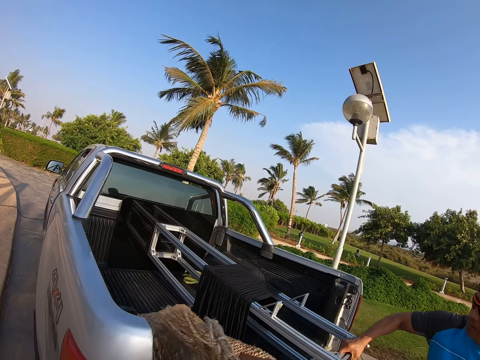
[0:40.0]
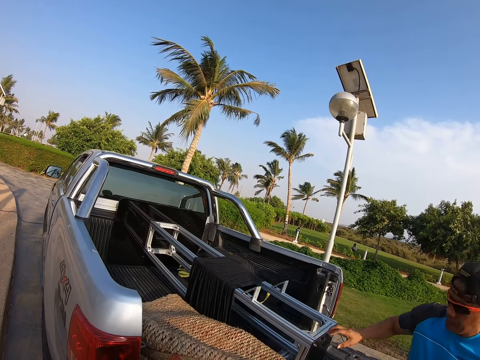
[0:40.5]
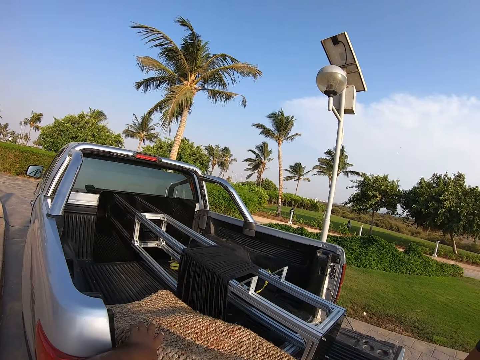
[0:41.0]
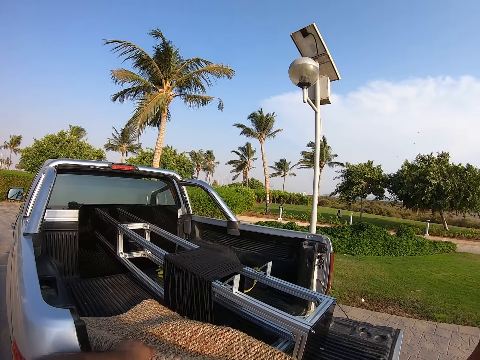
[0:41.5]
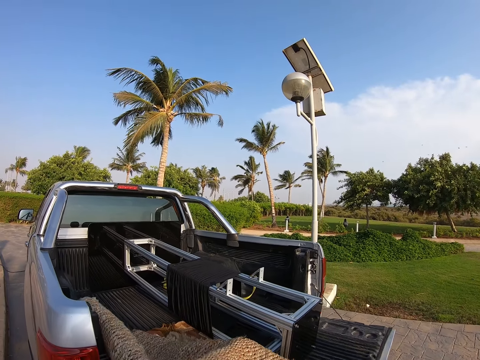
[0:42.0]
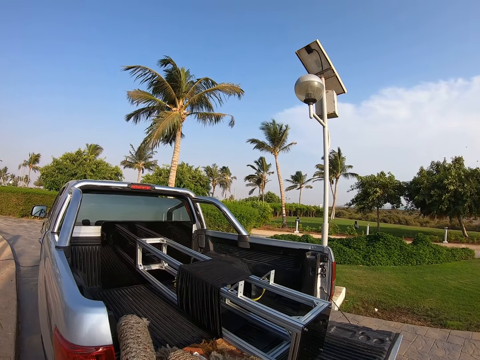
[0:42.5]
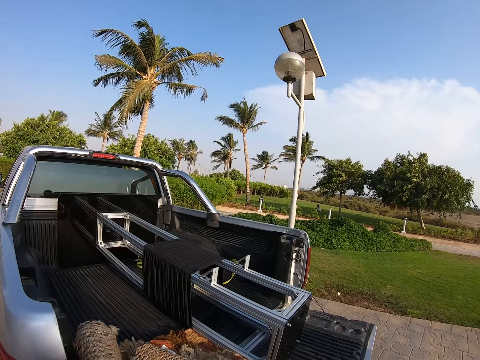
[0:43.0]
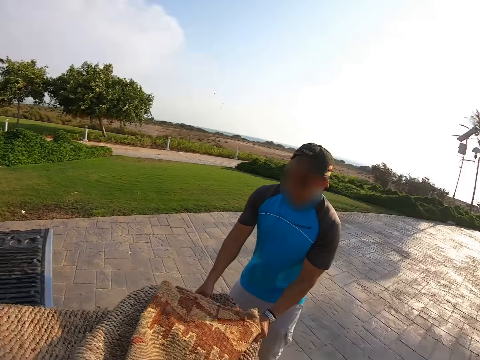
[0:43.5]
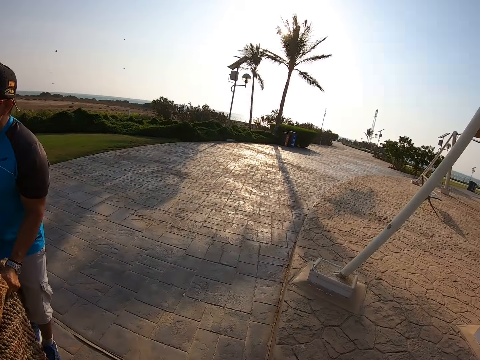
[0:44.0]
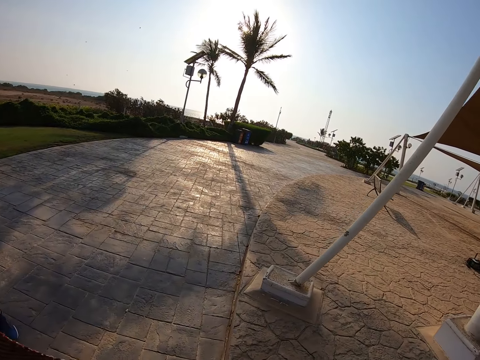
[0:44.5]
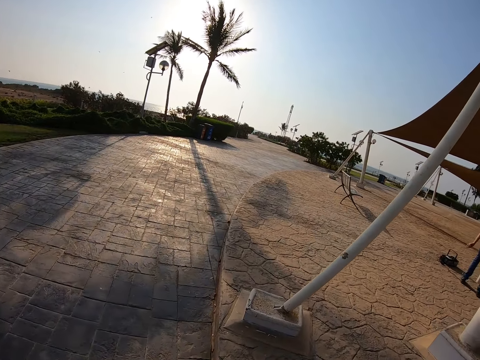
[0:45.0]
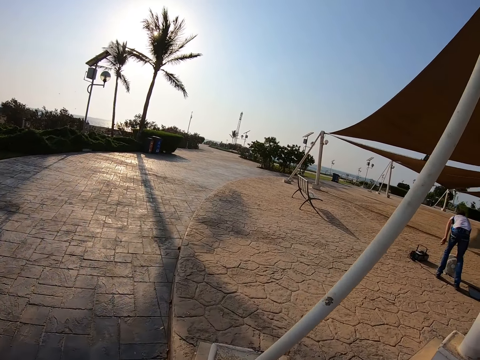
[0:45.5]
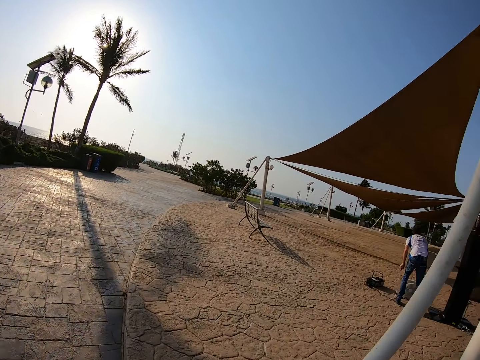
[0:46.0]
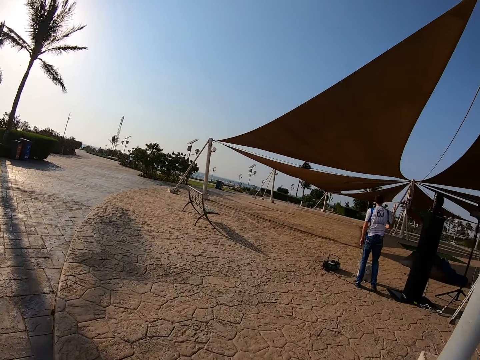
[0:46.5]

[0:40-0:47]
The camera wearer turns around. They help a man. They pull a carpet on the car boot. They turn around. The man pulls the carpet on the car boot. The camera wearer looks around and walks around.

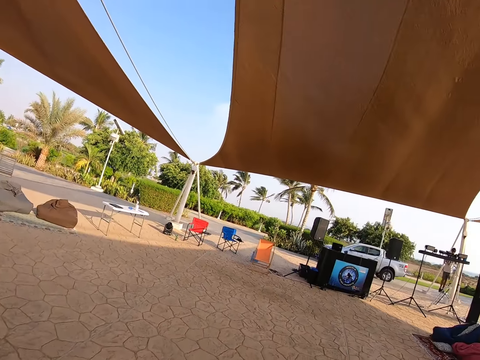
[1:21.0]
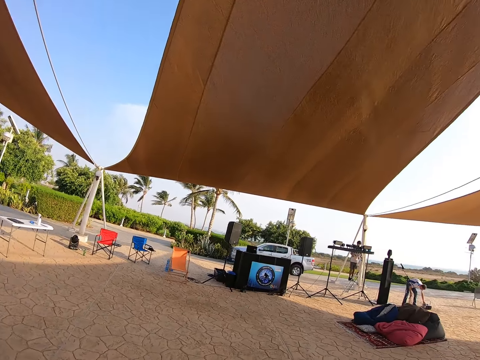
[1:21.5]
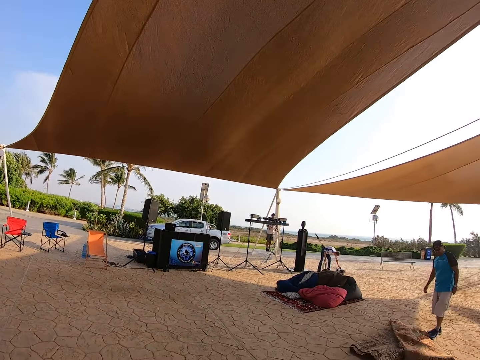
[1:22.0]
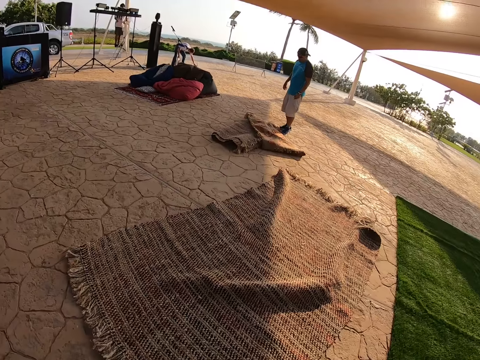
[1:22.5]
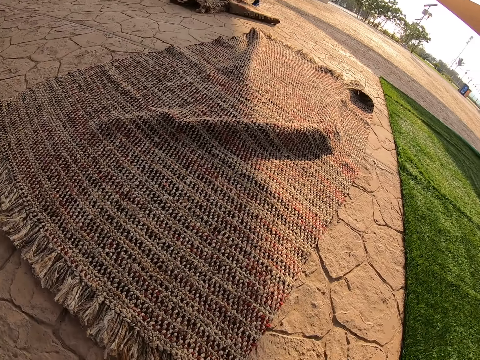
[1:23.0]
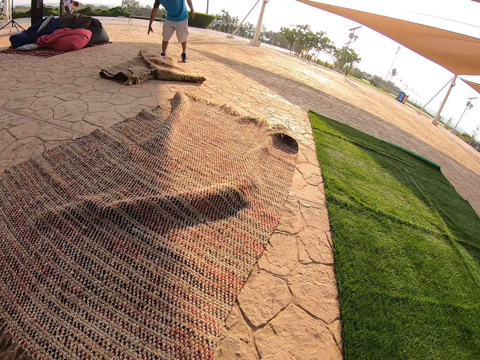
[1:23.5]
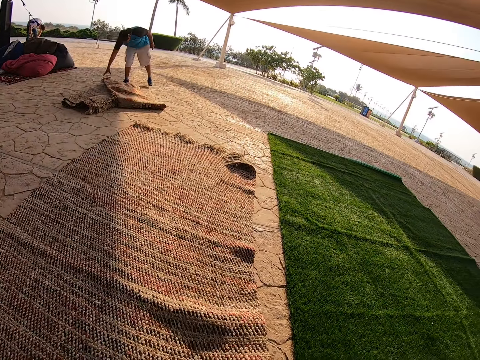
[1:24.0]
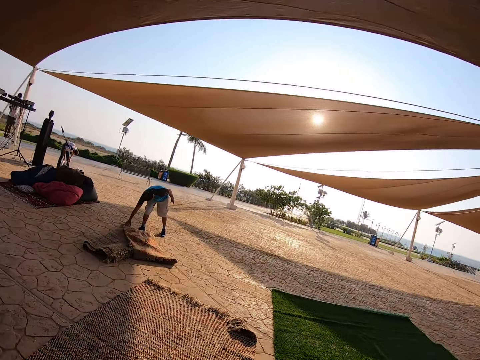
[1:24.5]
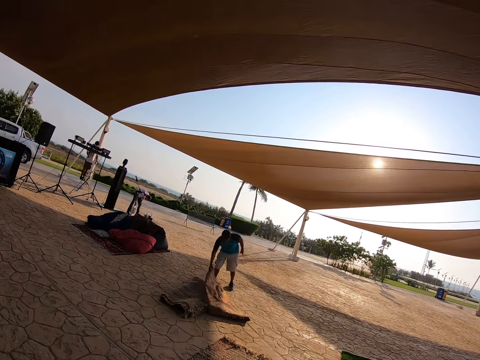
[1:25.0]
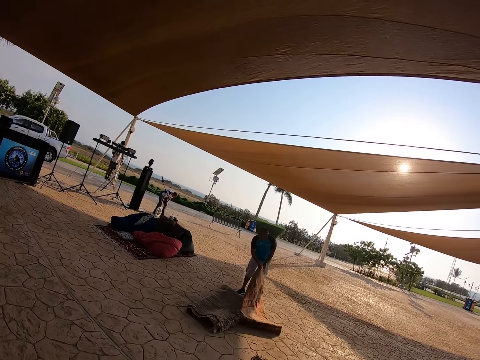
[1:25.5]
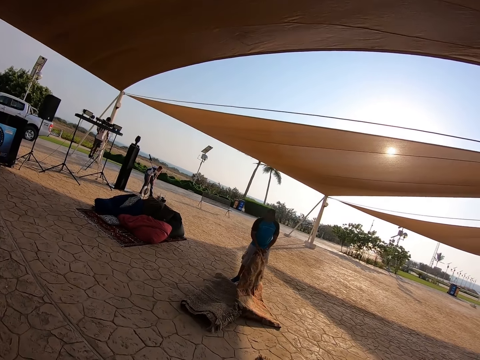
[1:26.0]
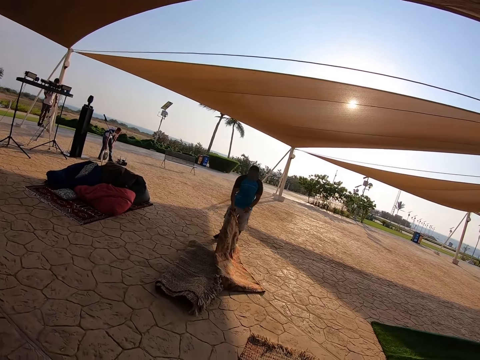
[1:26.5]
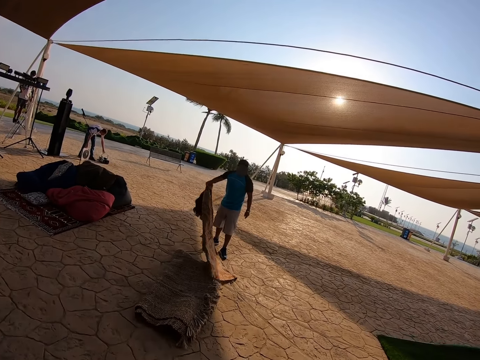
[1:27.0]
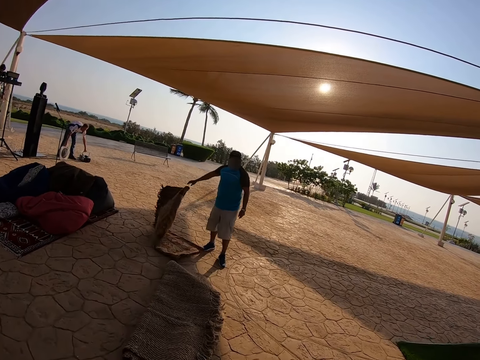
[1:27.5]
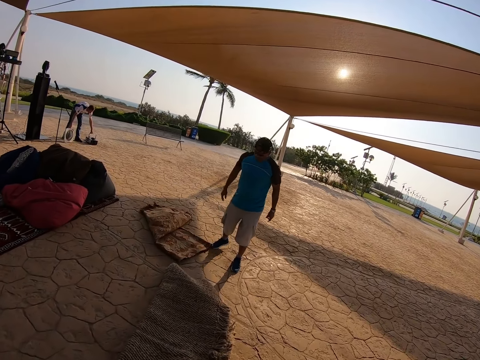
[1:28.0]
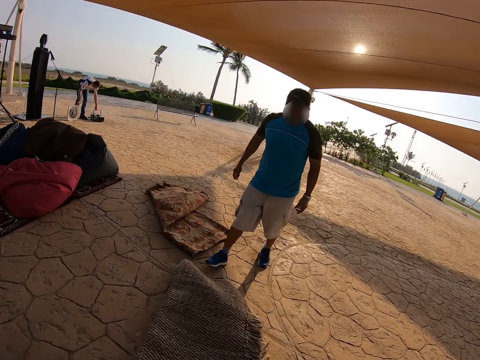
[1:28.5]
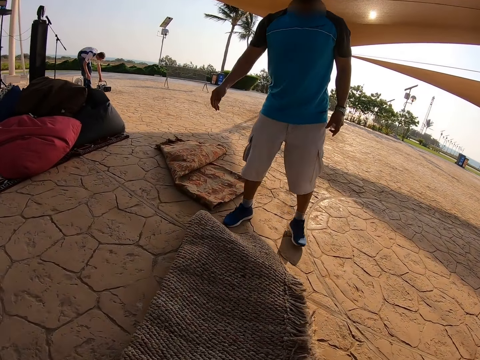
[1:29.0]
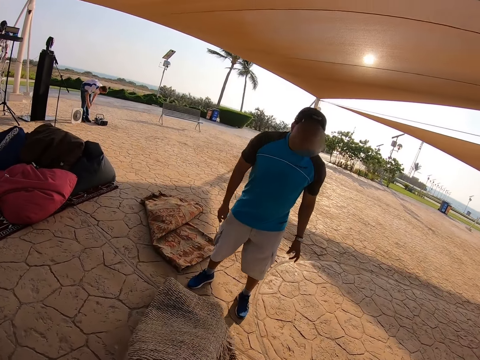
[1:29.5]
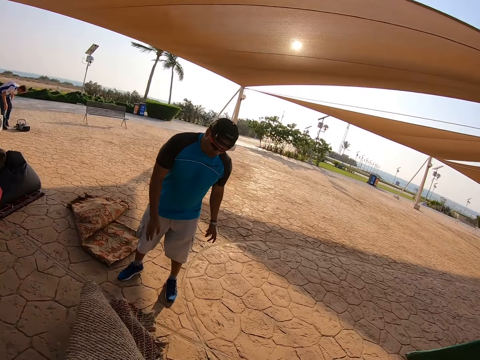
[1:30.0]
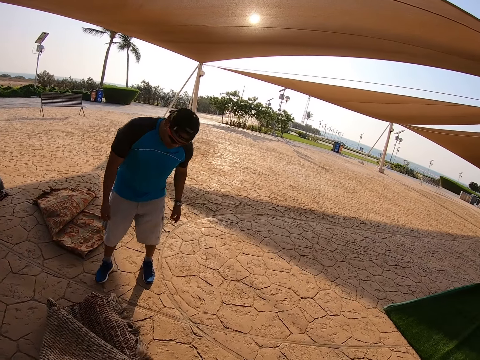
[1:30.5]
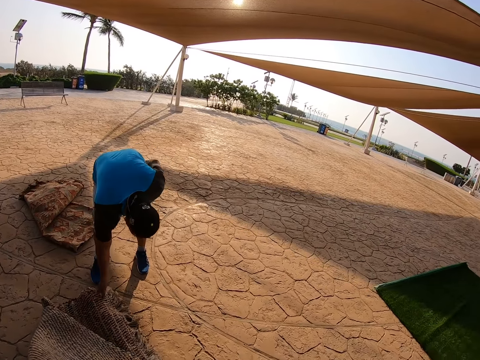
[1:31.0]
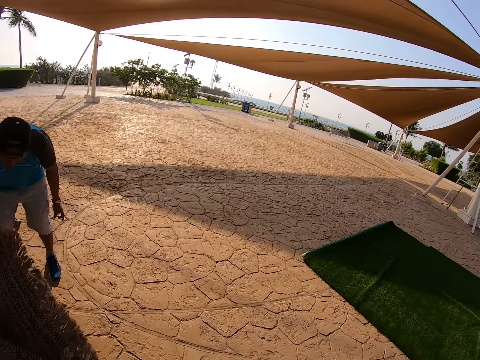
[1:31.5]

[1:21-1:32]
The camera wearer turns around and bends down. They look around. A man bends down. Another man holds a carpet. The camera wearer walks towards a man and walks around. They hold the carpet. The first man bends down.
